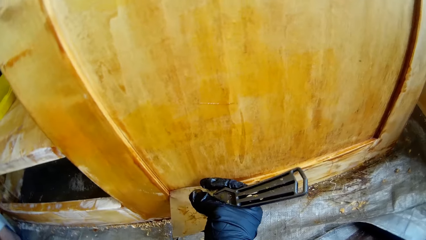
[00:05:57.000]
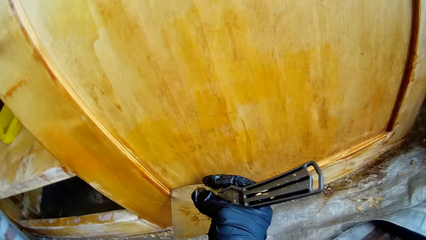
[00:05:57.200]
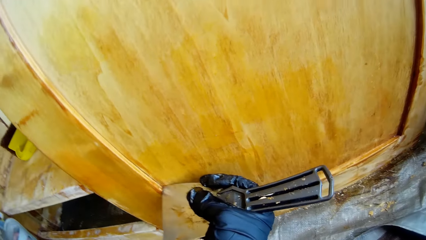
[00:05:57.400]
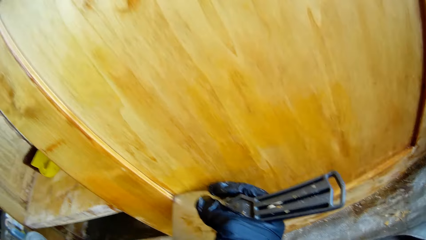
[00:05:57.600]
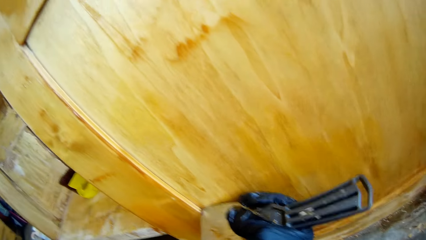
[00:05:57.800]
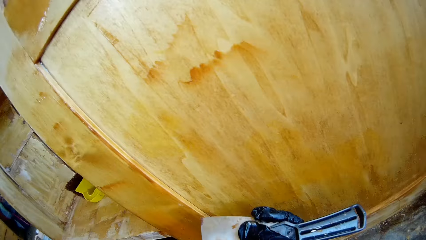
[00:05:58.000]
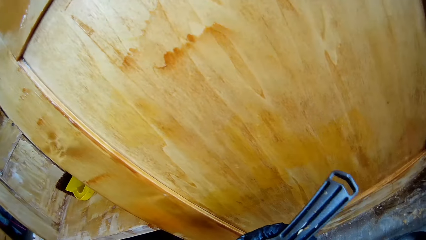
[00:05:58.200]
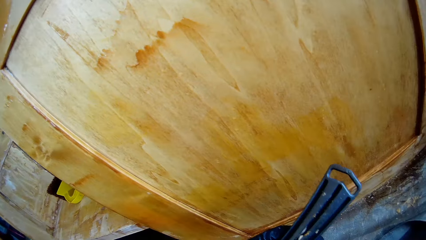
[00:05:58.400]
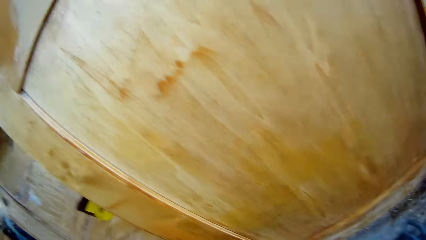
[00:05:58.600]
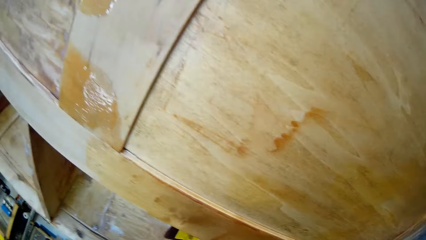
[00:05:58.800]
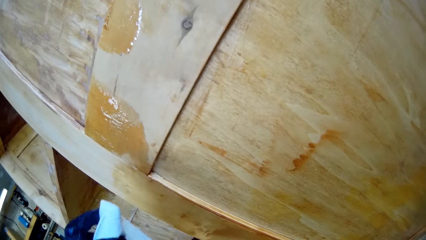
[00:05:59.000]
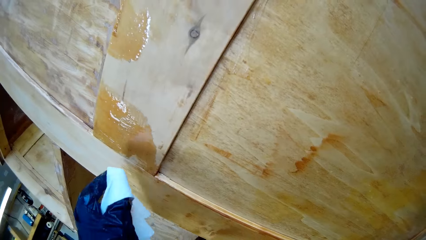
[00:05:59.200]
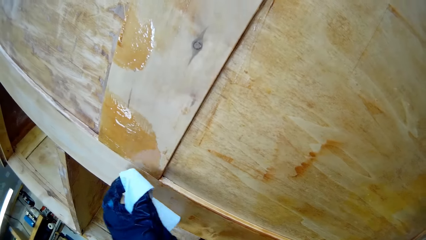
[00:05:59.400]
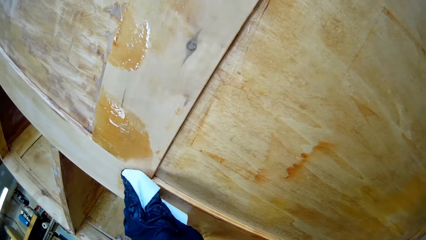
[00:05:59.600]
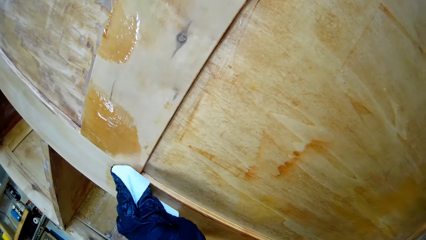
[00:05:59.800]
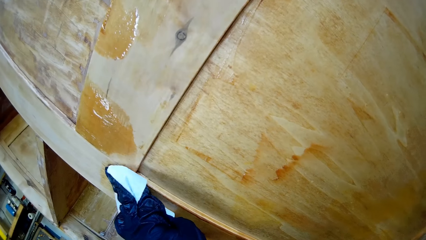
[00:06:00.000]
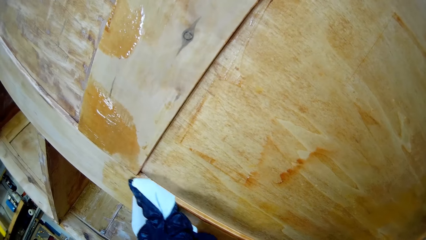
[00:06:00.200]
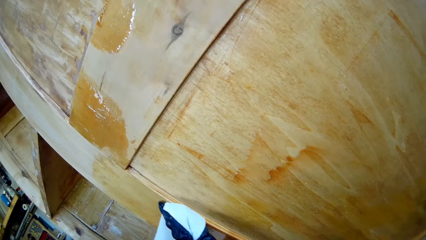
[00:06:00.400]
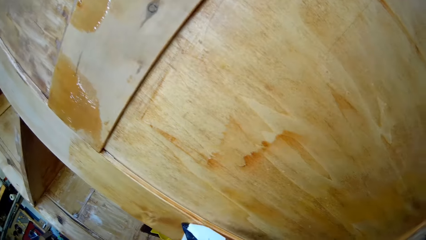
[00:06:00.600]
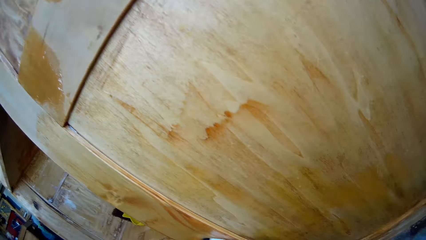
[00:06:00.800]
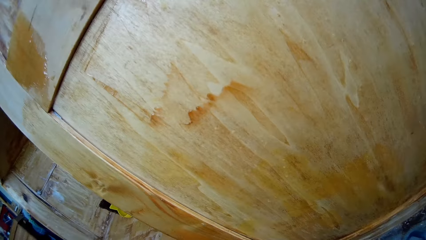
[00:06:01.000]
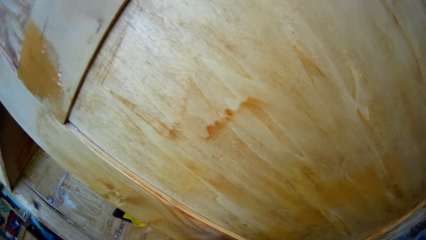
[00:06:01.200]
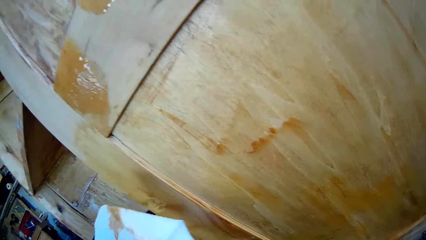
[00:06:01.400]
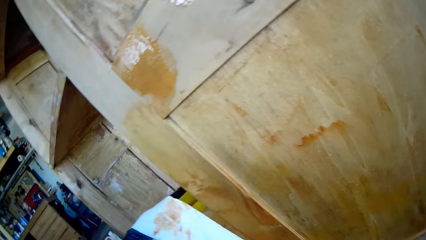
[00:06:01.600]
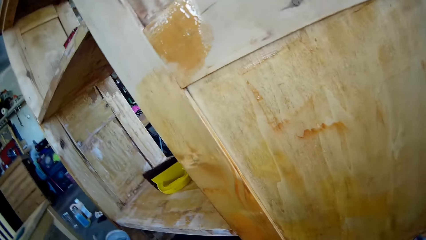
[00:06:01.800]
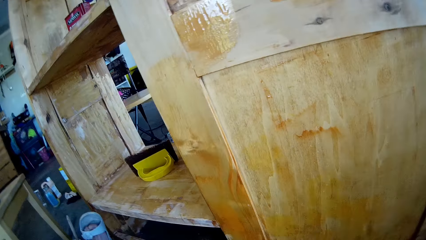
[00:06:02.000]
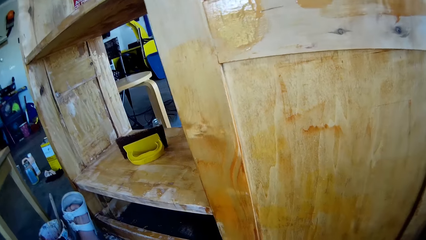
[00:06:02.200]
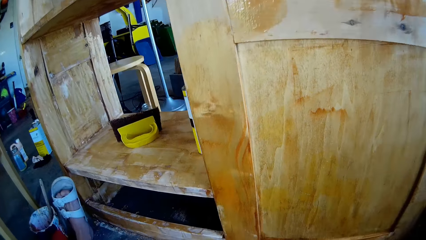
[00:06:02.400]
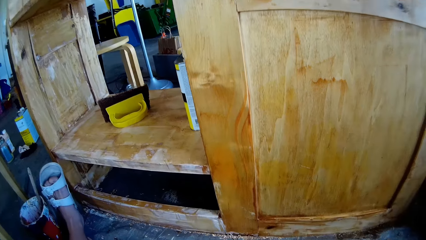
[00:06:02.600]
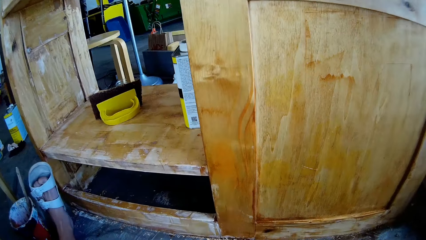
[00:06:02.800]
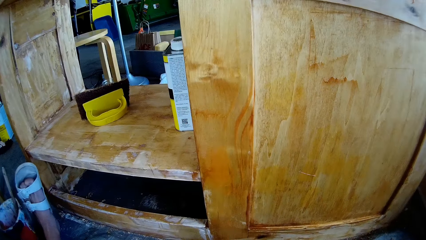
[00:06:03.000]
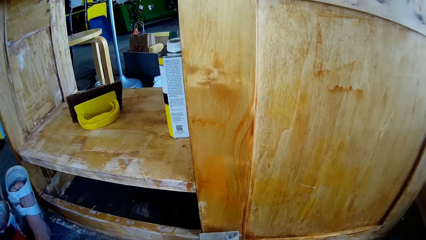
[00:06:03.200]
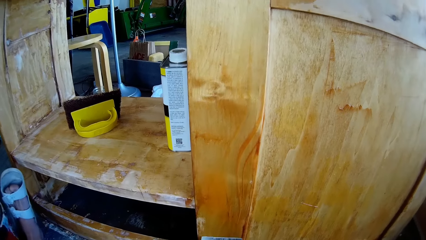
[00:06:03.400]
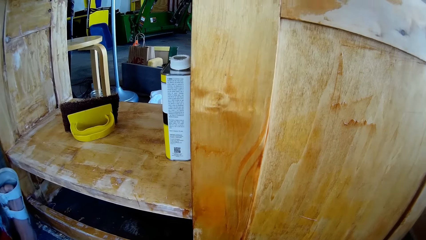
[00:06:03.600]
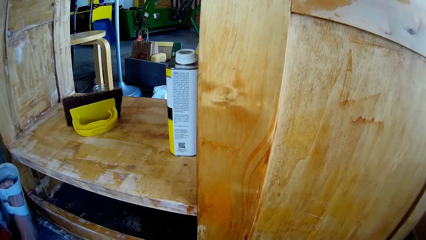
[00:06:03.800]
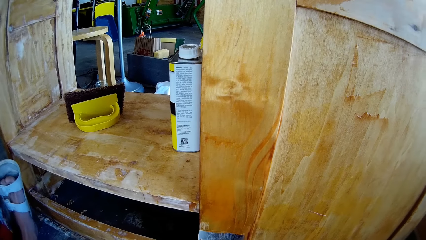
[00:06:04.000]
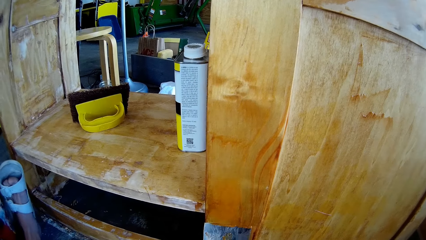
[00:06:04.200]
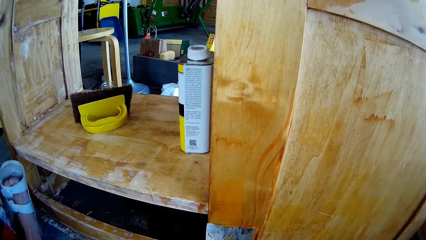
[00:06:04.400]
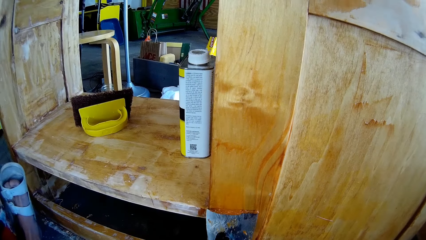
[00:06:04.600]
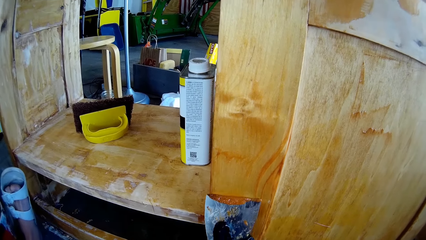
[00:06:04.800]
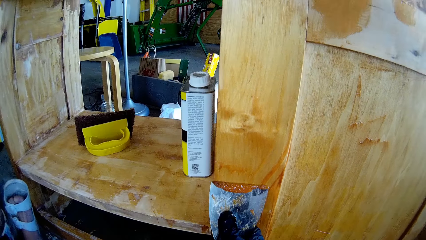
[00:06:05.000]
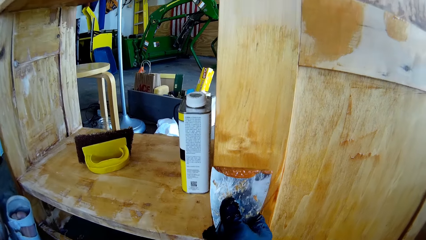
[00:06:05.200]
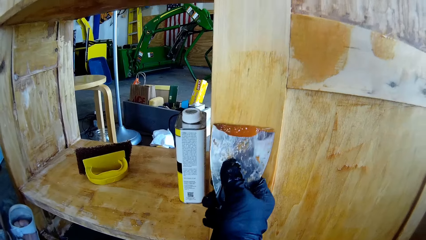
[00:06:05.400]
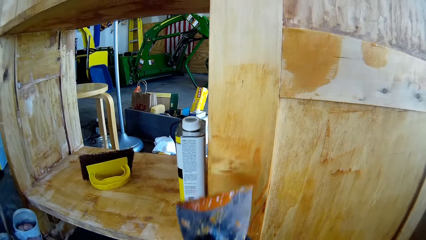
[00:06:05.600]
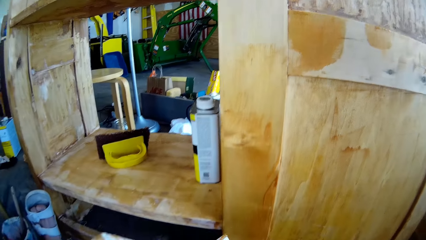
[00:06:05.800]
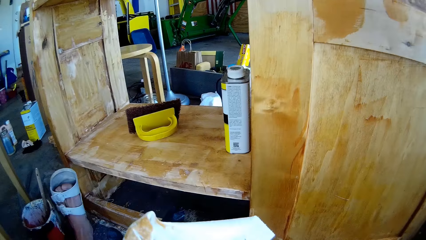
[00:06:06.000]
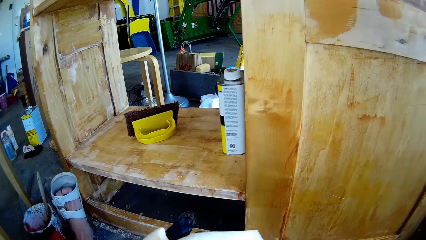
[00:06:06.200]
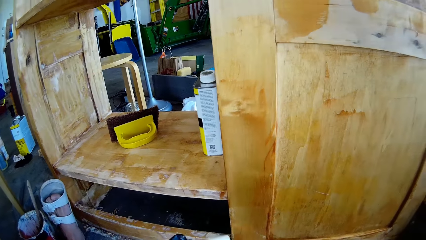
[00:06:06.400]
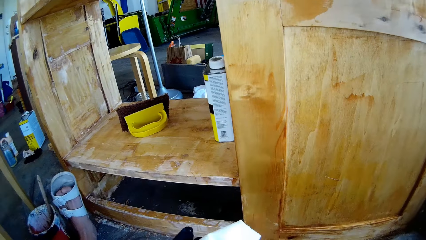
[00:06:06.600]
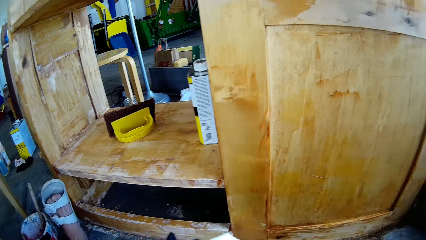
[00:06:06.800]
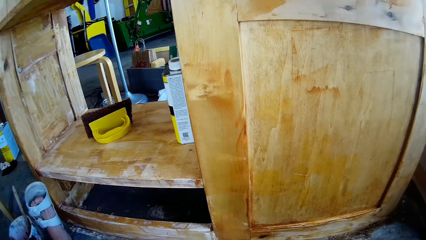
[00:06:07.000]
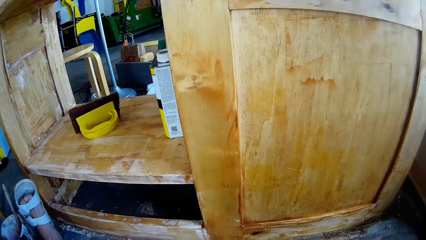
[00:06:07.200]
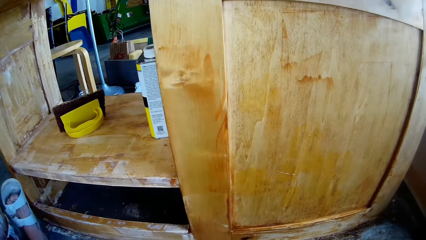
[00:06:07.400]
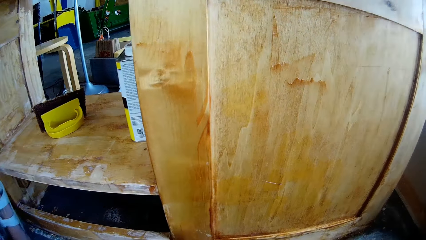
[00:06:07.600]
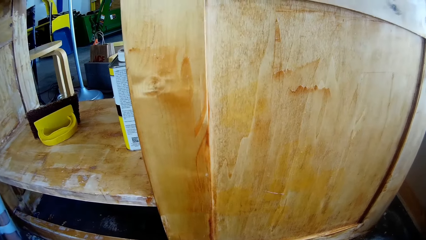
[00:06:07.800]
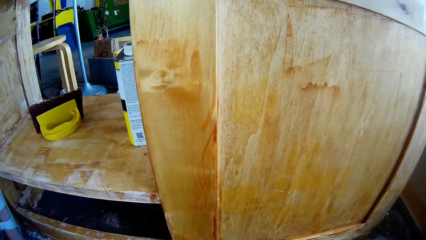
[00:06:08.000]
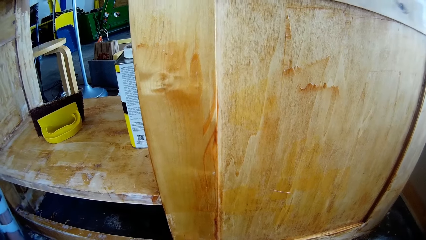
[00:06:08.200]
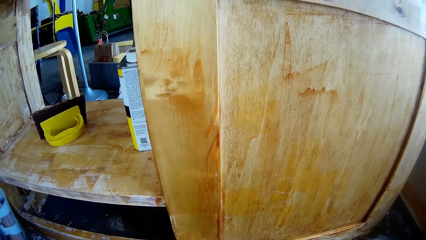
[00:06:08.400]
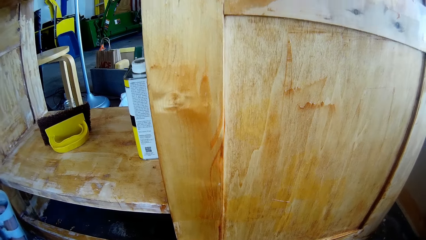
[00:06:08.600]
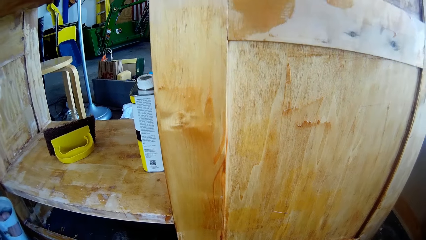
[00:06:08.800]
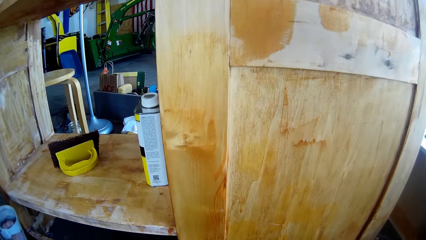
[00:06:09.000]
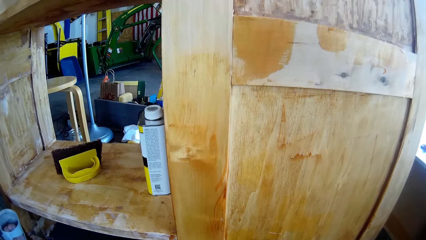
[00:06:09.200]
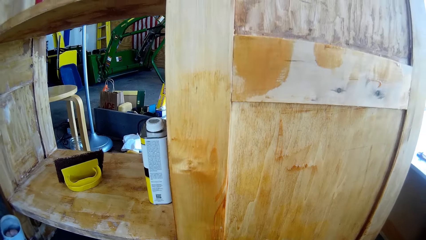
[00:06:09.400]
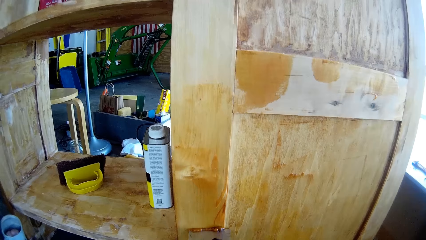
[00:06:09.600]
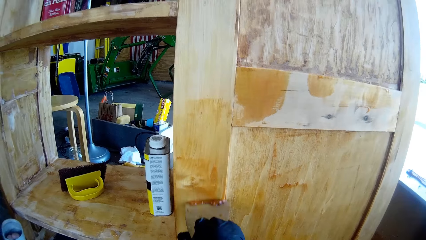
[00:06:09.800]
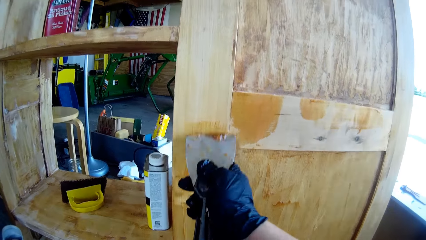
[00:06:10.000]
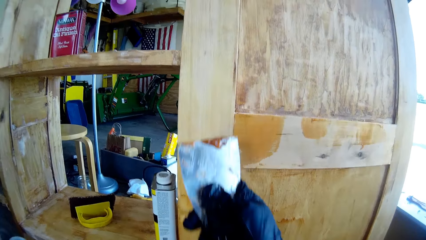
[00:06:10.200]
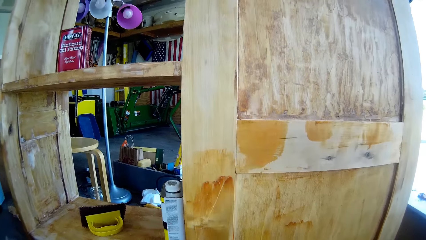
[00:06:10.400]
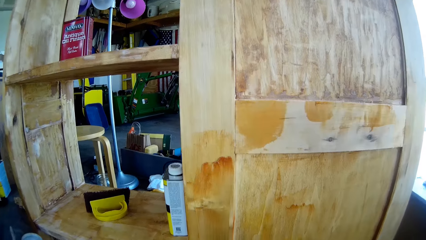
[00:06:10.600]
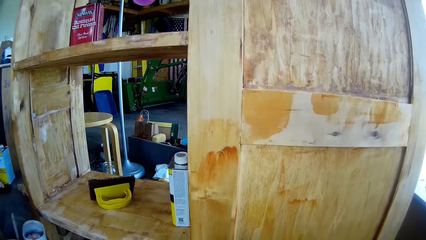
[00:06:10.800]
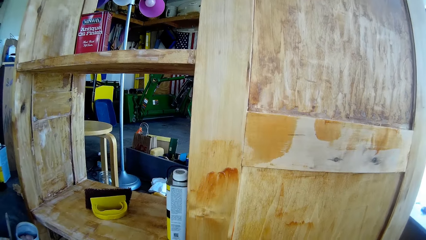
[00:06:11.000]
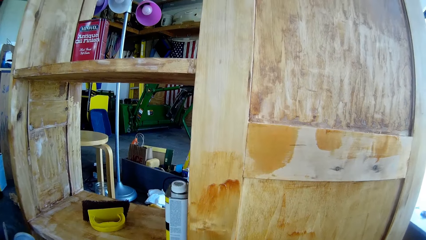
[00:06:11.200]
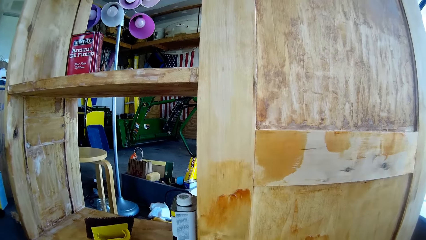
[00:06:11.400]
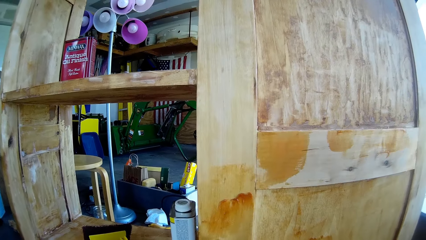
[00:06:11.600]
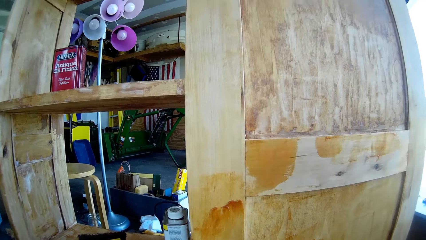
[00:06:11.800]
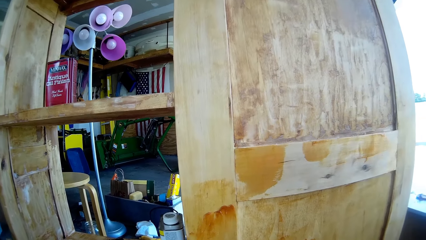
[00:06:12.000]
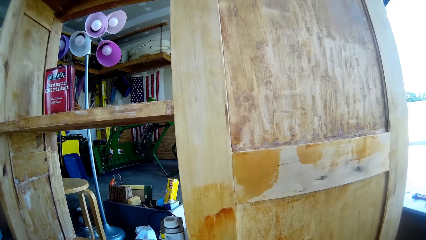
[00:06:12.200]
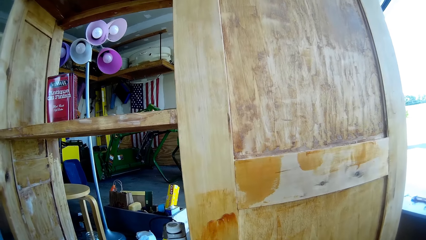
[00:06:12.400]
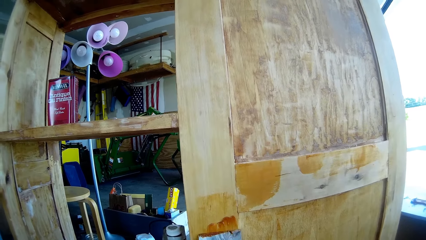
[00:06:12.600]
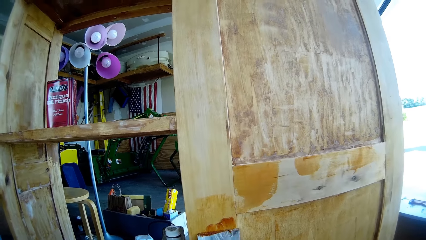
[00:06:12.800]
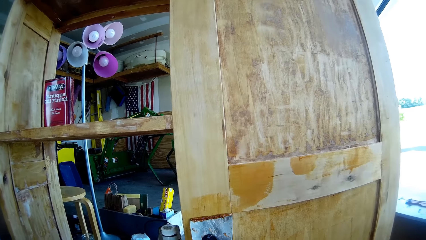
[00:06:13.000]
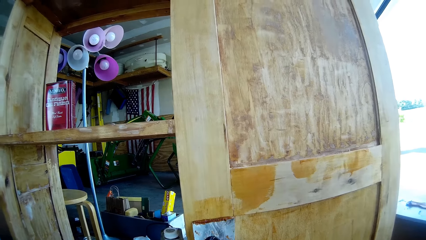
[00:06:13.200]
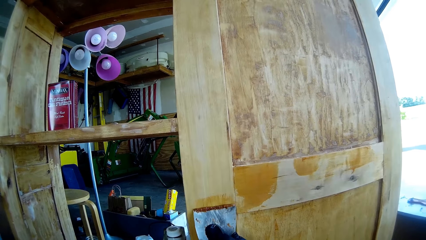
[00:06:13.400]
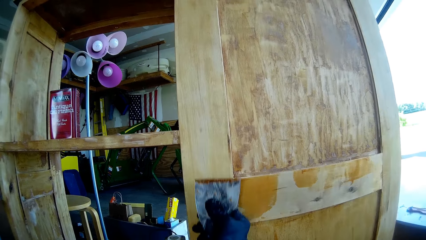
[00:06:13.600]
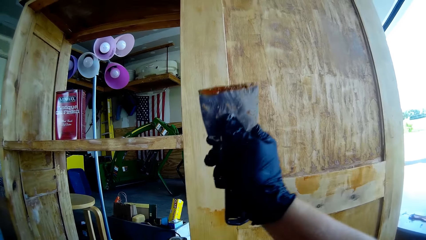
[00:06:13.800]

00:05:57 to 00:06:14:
The camera wearer wipes the cabinet with a paper towel. They remove dirt with a scraper. They wipe something with a serviette. They remove dirt with the scraper.
